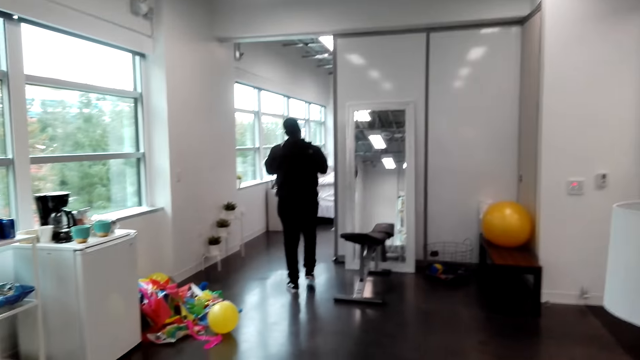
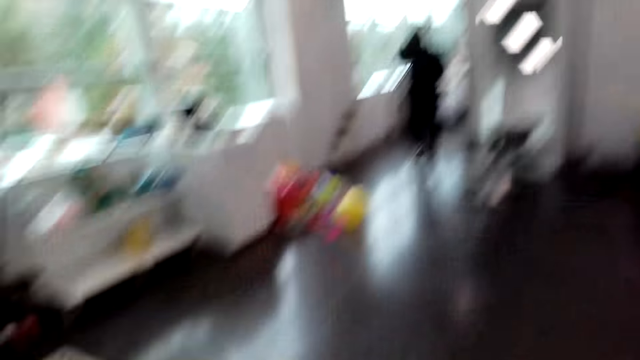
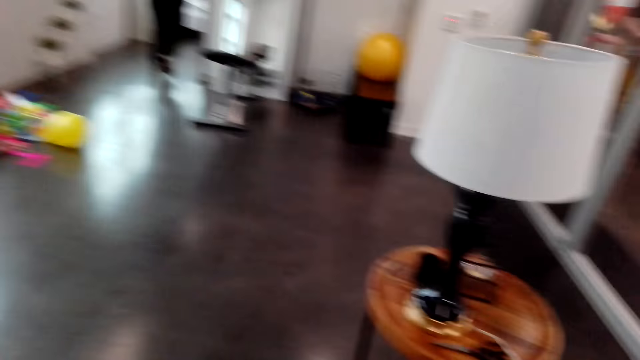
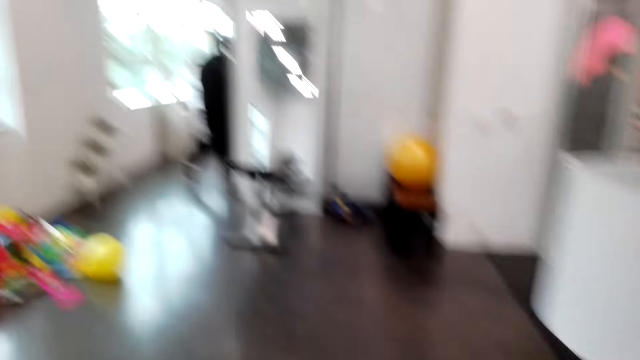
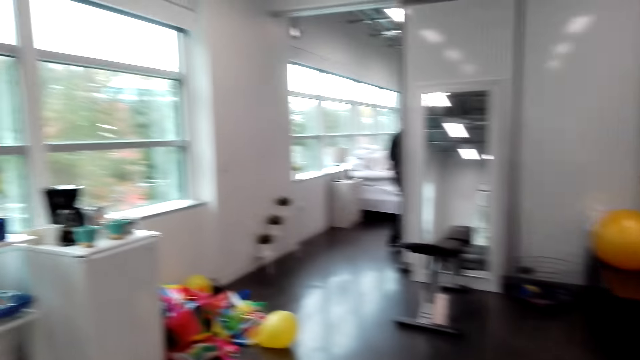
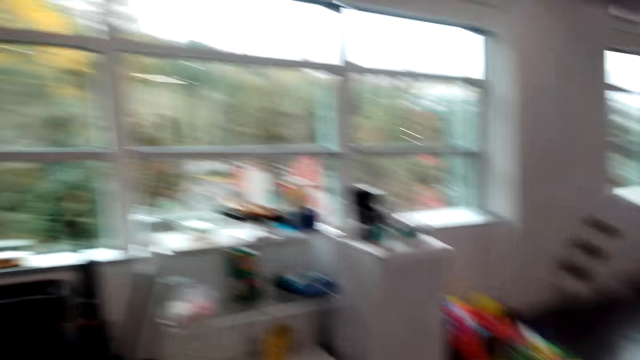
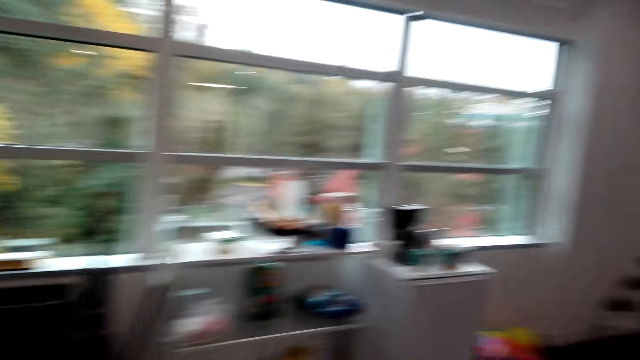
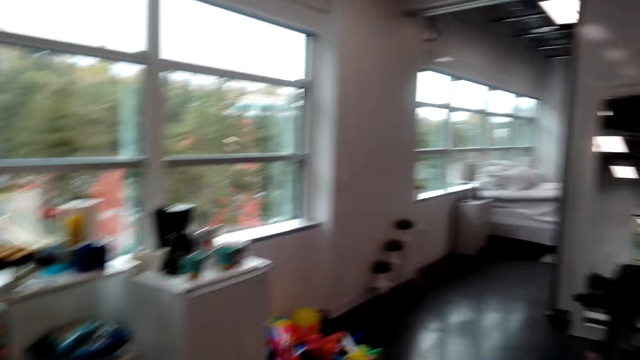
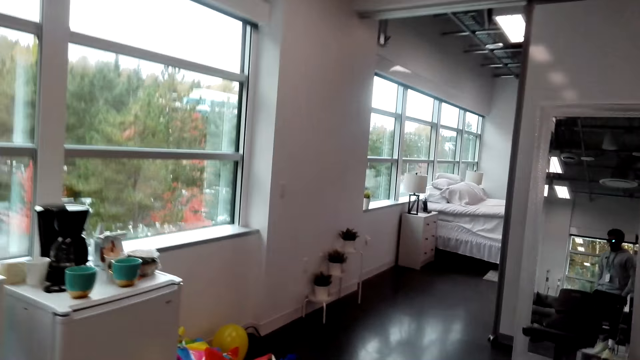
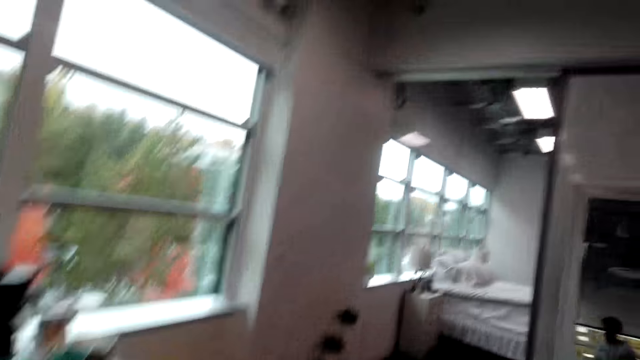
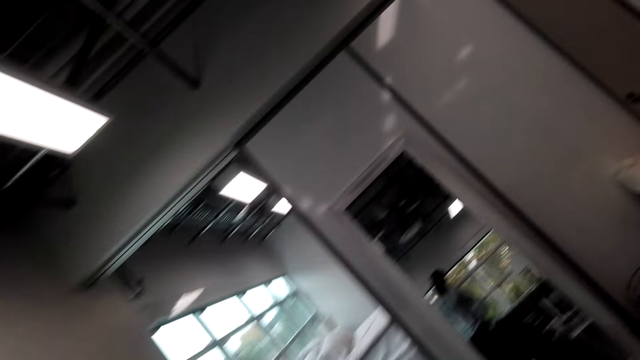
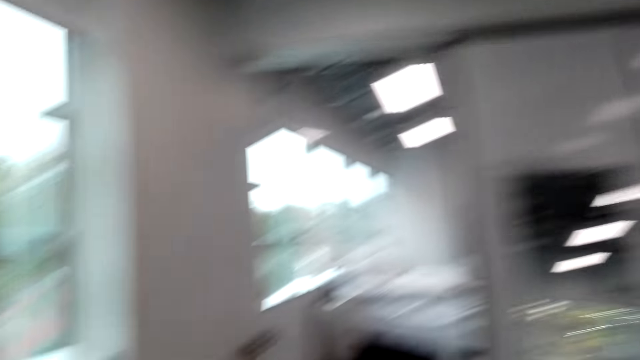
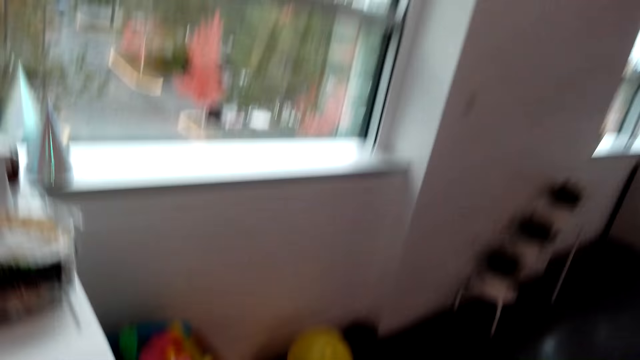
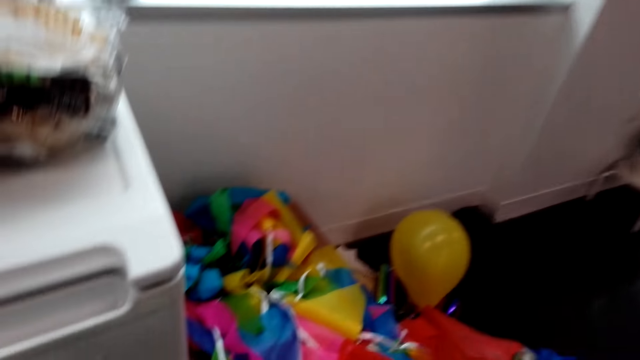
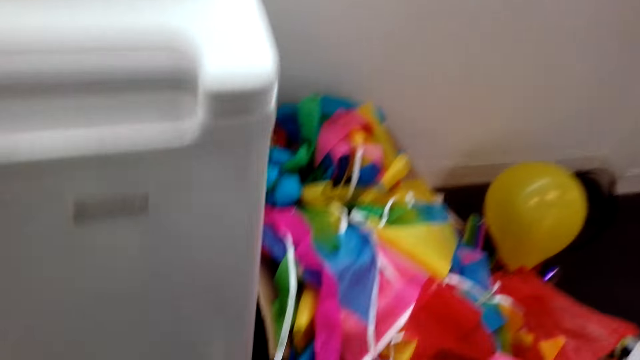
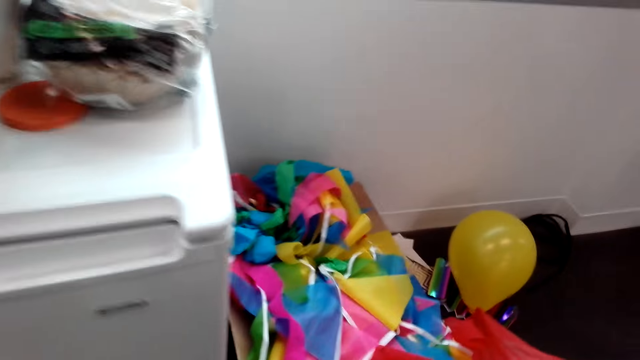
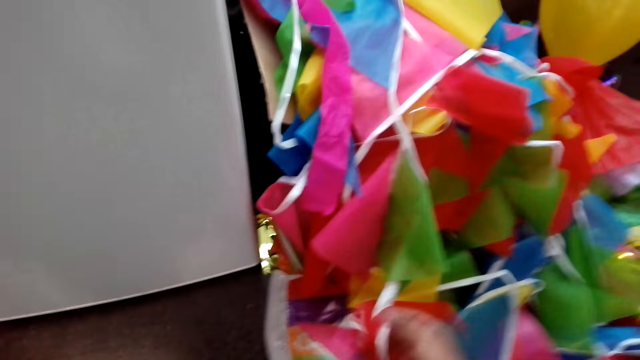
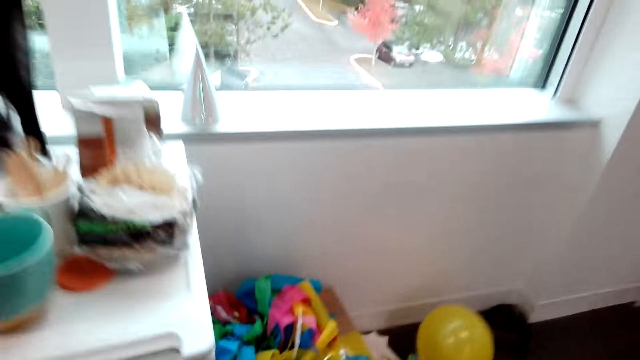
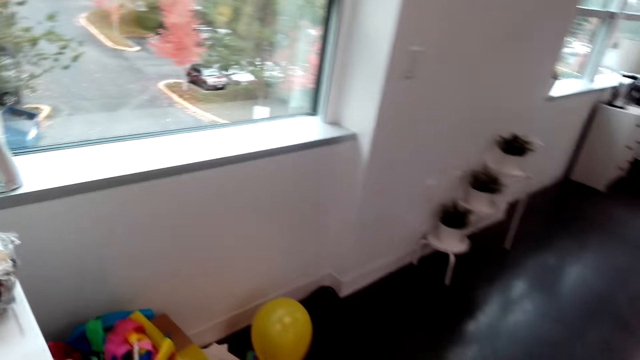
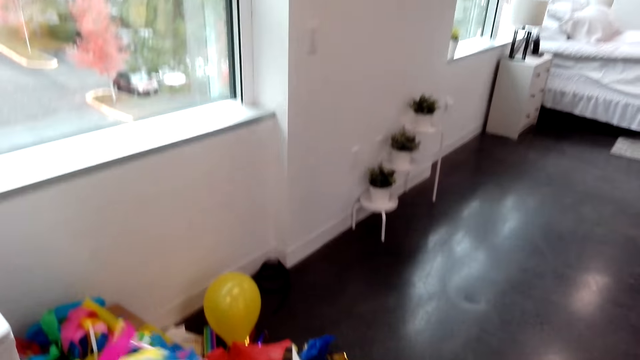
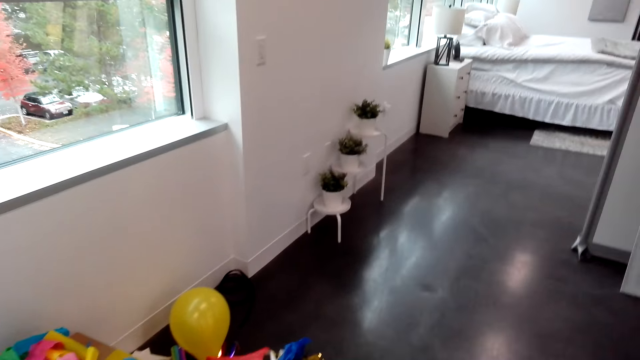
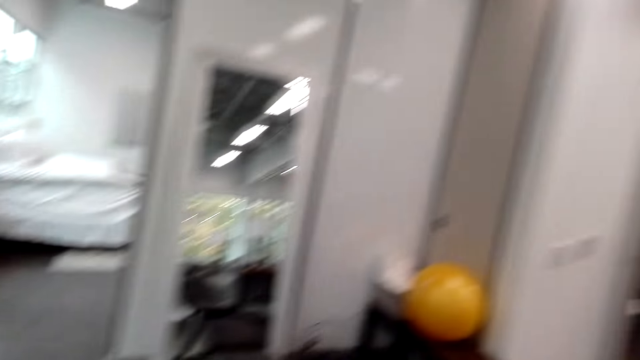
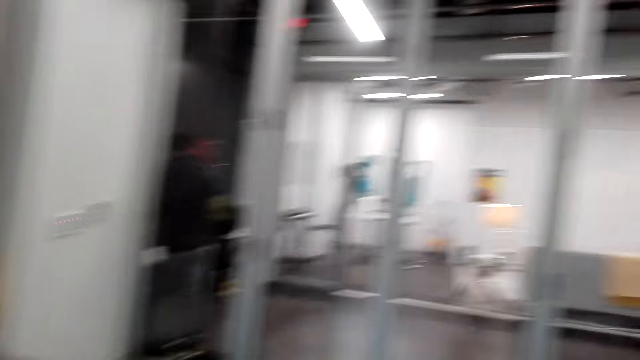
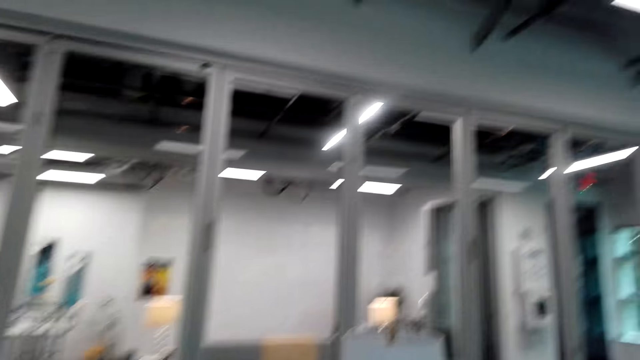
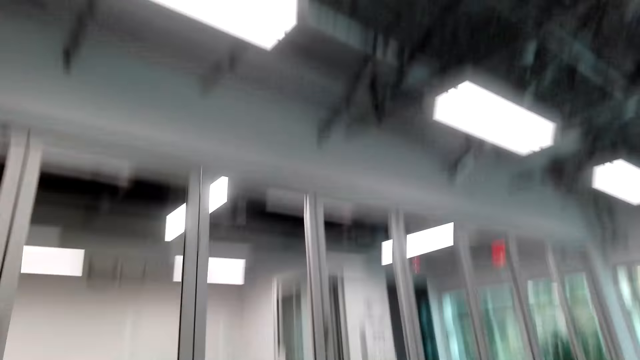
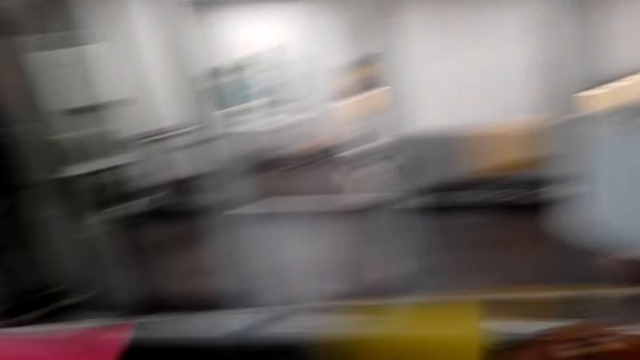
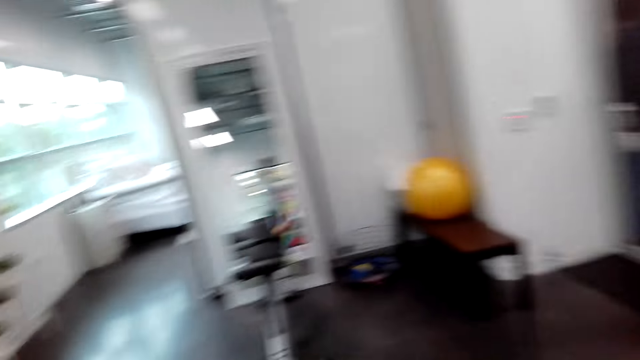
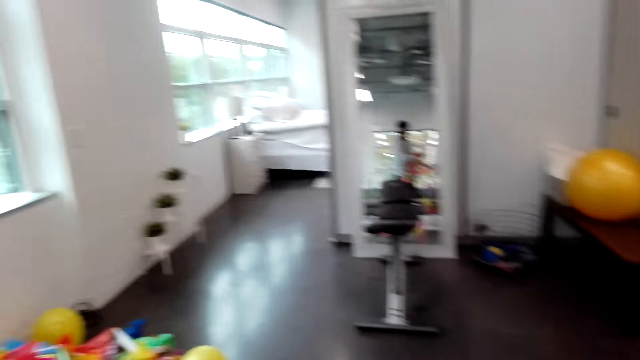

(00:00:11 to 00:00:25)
The camera wearer walks. They sing. They pick decorative flags from the floor. They look around. They cough.

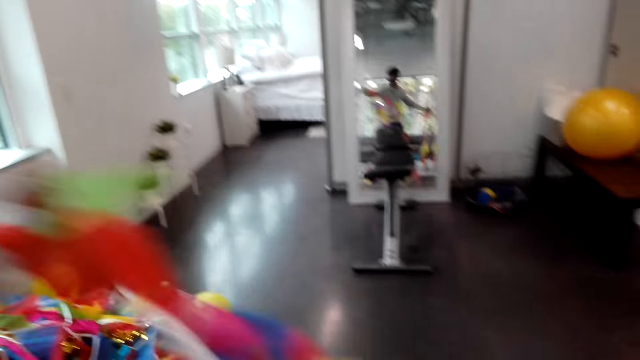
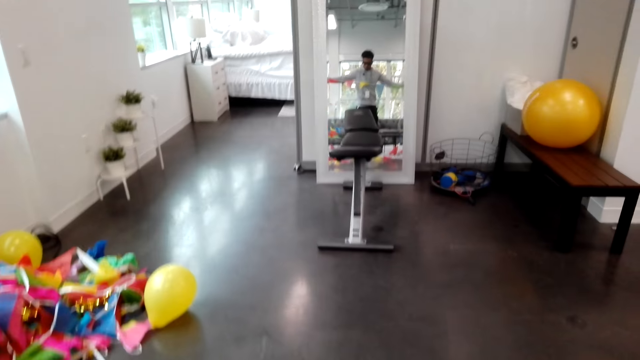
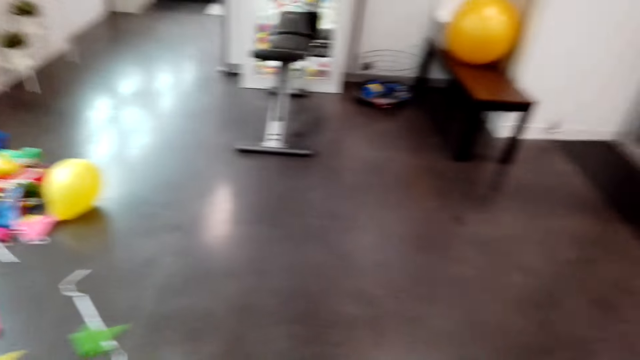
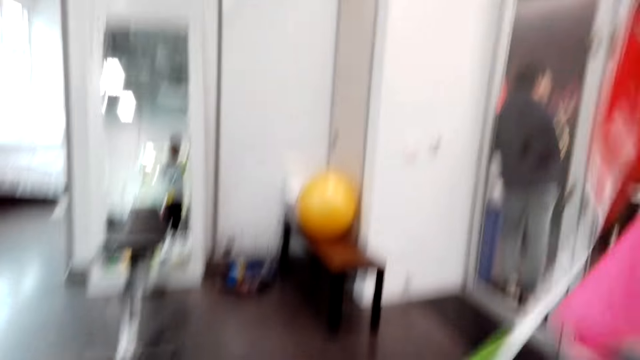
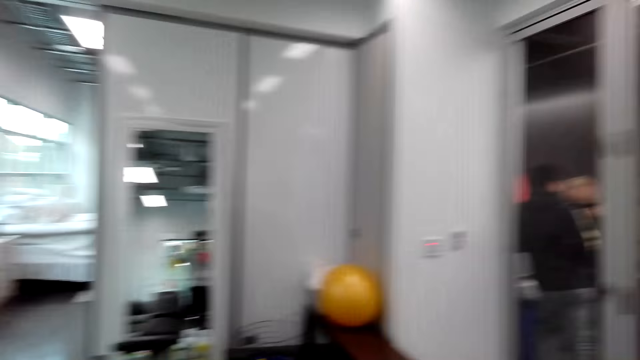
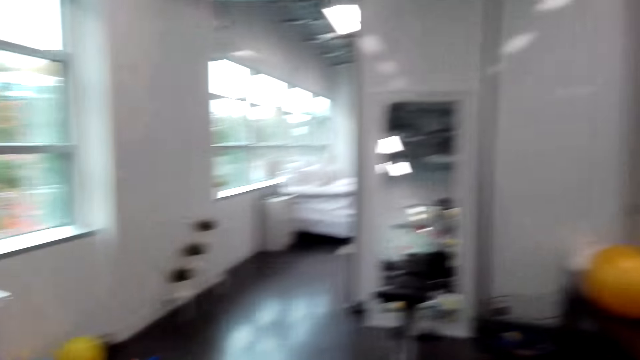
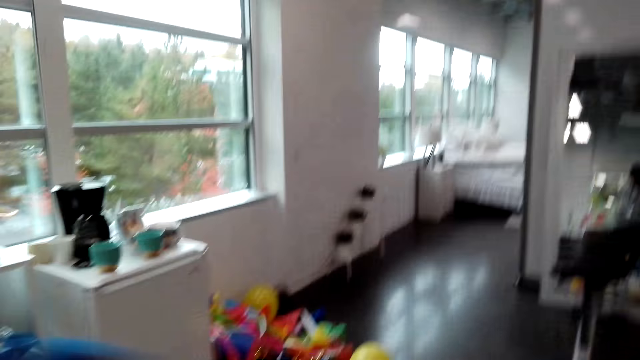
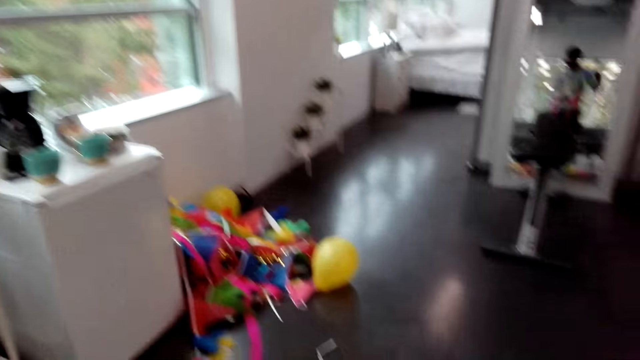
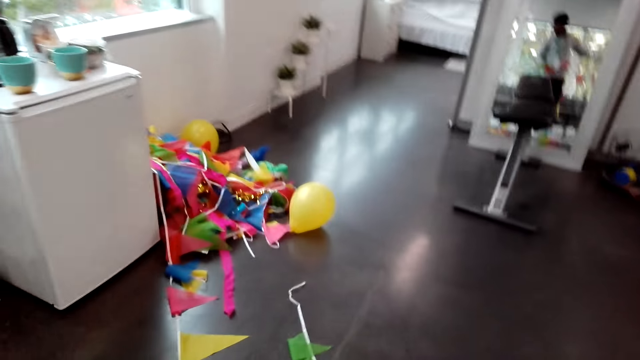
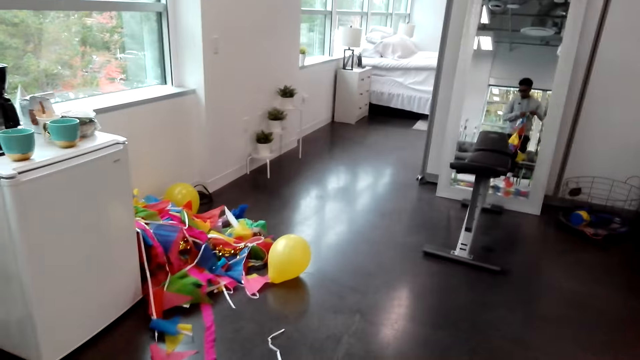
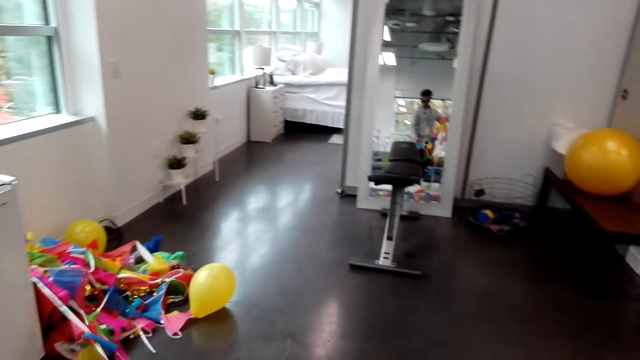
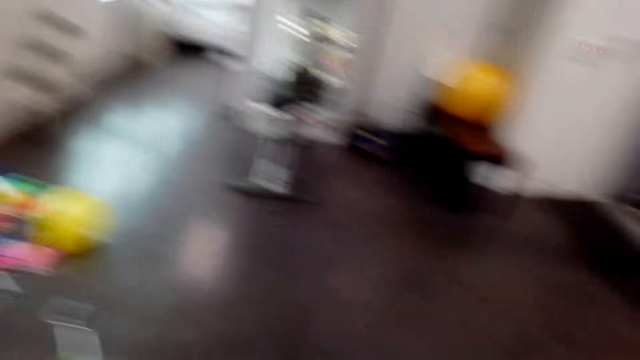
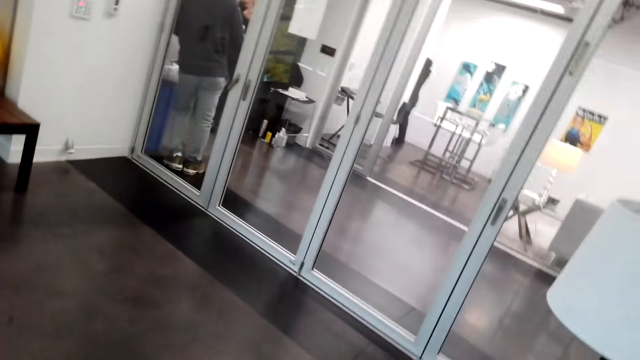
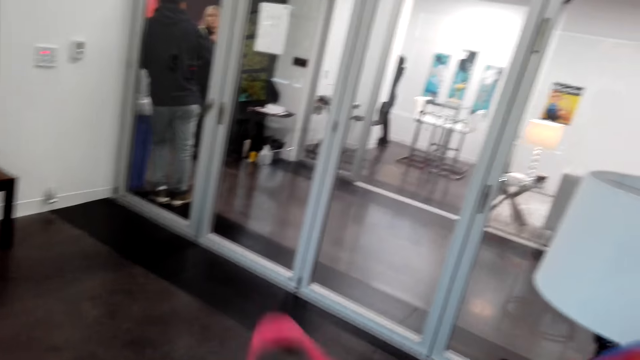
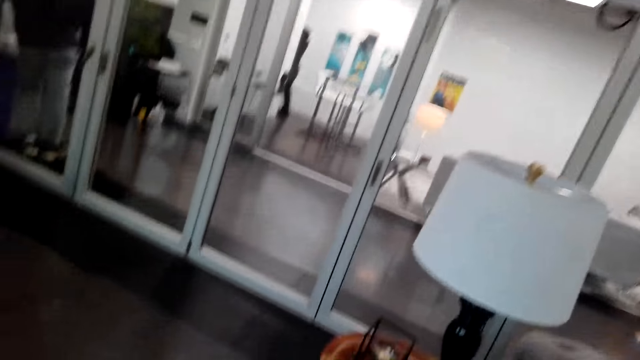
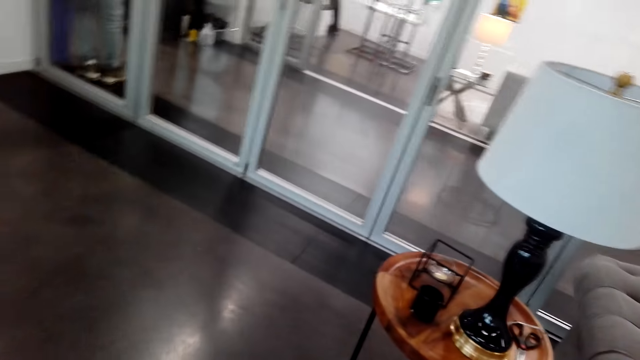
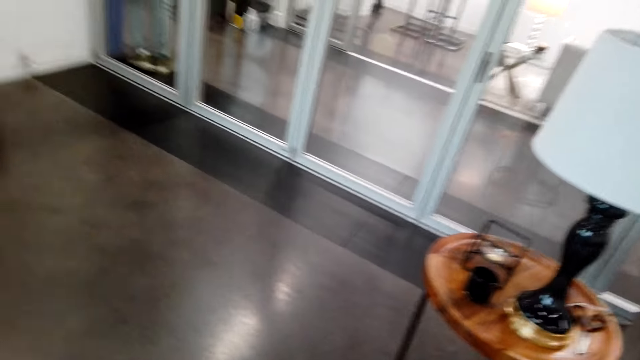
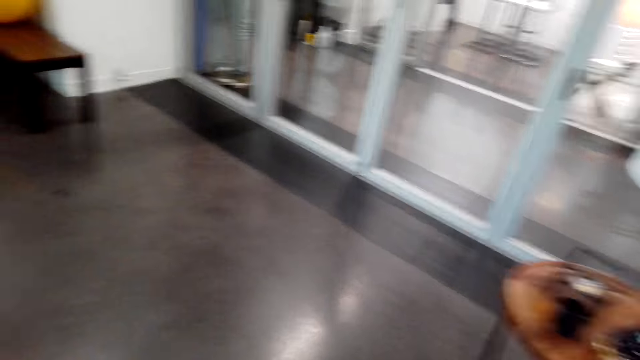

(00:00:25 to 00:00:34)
The camera wearer lifts the decorative flags. They stretch the decorative ribbons.
